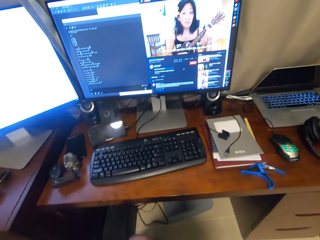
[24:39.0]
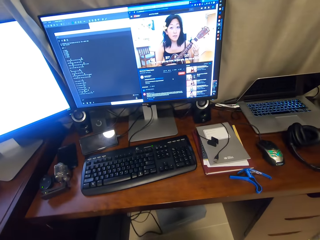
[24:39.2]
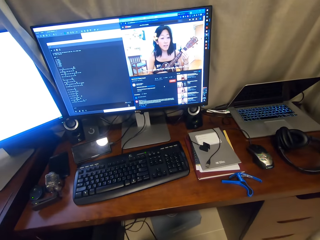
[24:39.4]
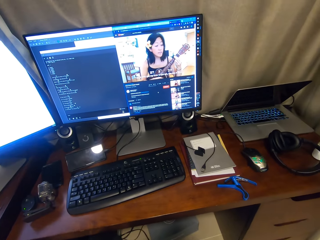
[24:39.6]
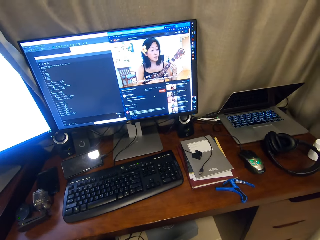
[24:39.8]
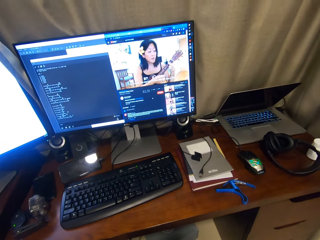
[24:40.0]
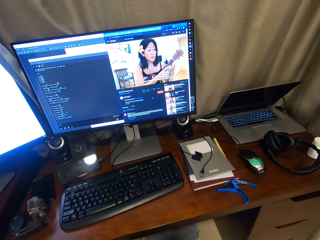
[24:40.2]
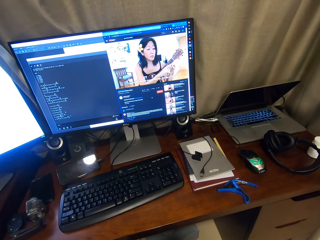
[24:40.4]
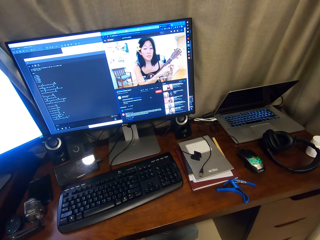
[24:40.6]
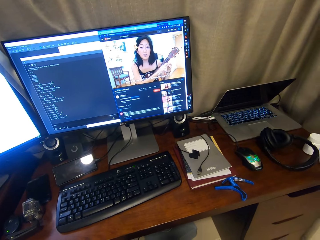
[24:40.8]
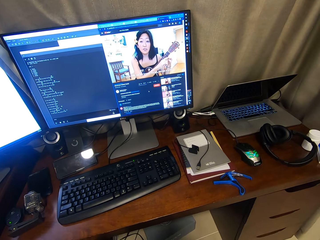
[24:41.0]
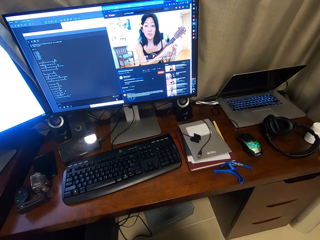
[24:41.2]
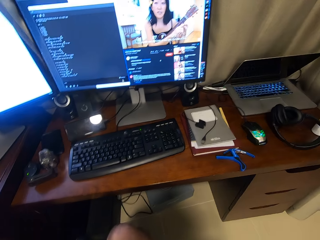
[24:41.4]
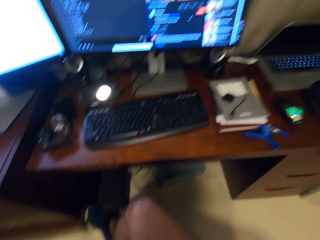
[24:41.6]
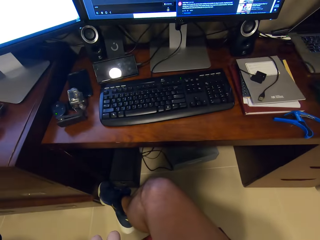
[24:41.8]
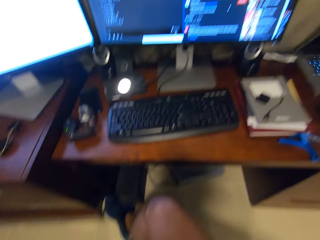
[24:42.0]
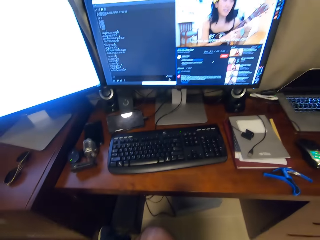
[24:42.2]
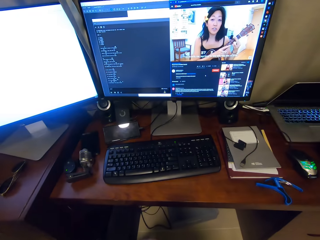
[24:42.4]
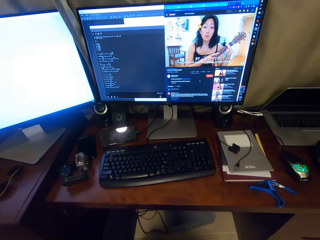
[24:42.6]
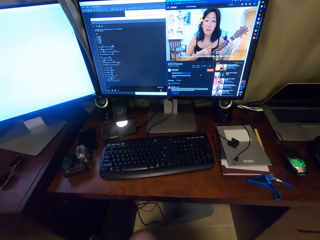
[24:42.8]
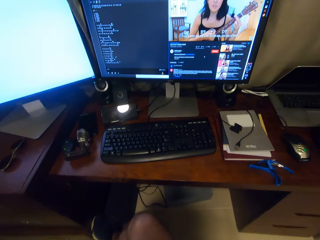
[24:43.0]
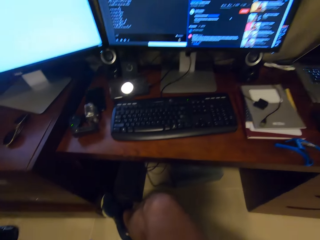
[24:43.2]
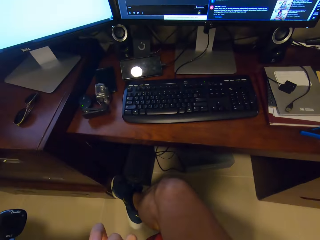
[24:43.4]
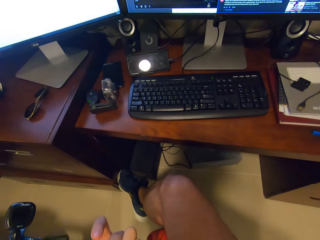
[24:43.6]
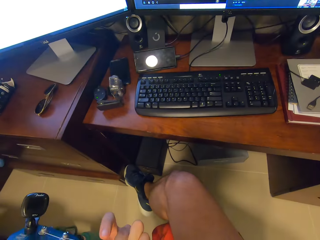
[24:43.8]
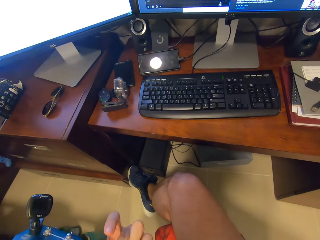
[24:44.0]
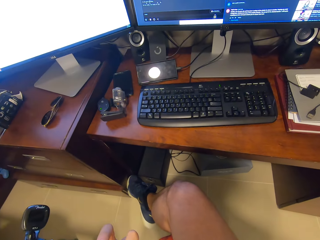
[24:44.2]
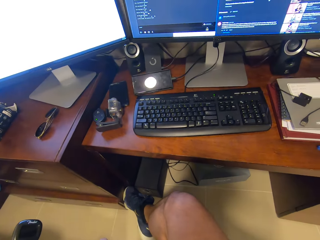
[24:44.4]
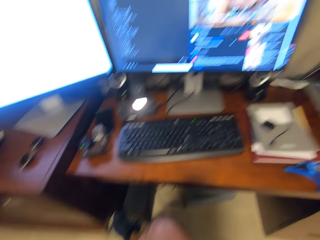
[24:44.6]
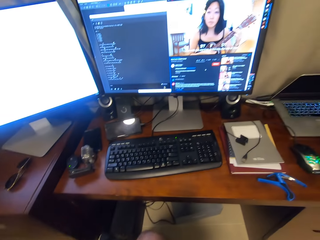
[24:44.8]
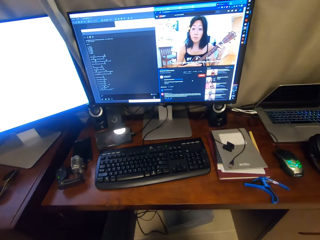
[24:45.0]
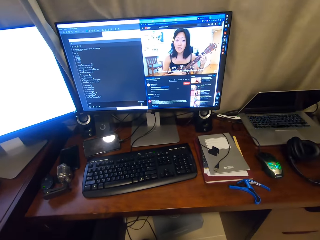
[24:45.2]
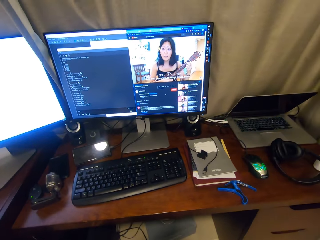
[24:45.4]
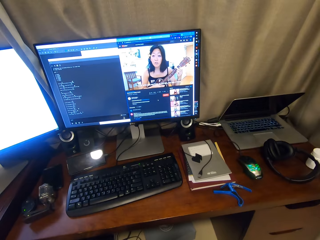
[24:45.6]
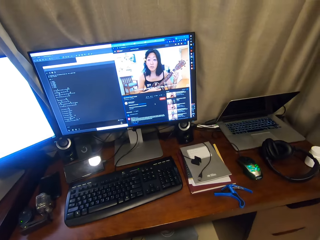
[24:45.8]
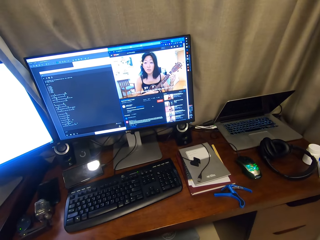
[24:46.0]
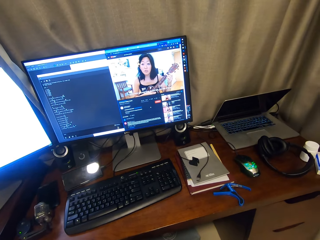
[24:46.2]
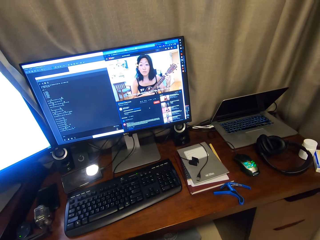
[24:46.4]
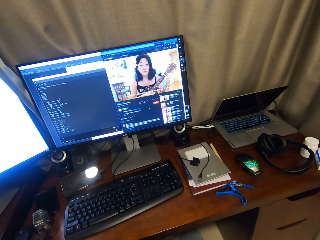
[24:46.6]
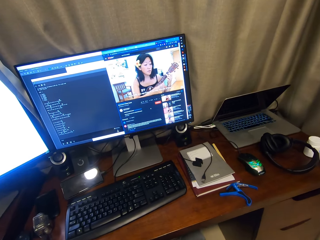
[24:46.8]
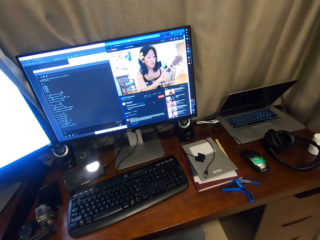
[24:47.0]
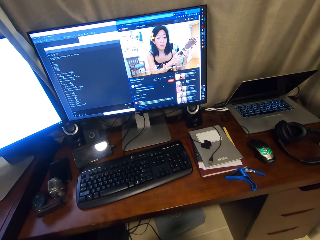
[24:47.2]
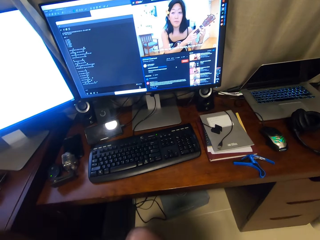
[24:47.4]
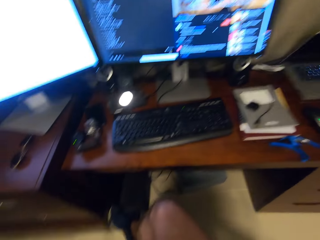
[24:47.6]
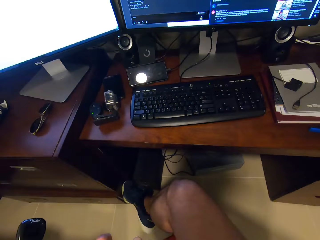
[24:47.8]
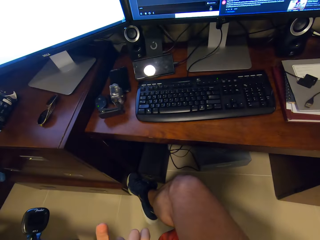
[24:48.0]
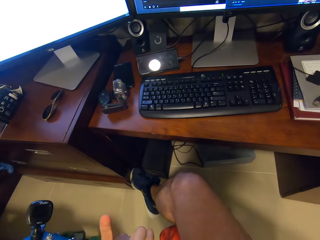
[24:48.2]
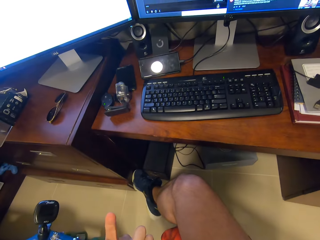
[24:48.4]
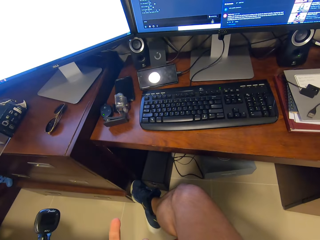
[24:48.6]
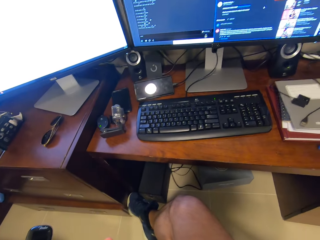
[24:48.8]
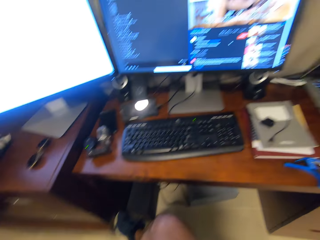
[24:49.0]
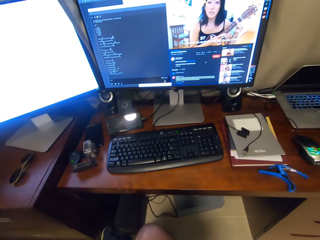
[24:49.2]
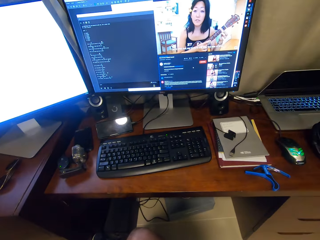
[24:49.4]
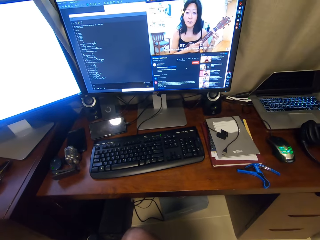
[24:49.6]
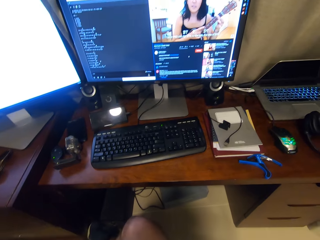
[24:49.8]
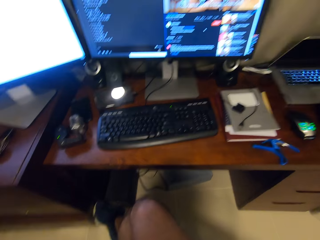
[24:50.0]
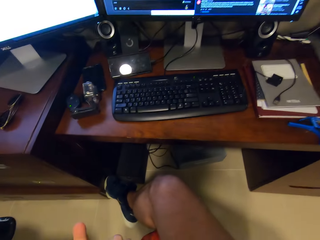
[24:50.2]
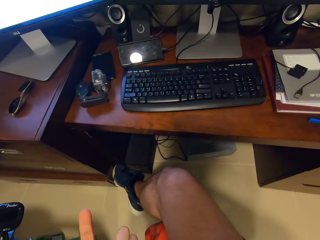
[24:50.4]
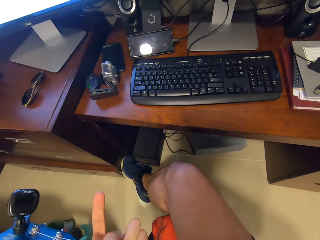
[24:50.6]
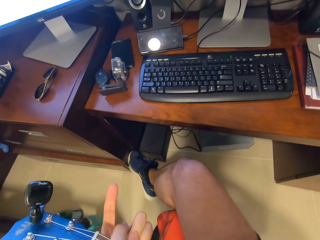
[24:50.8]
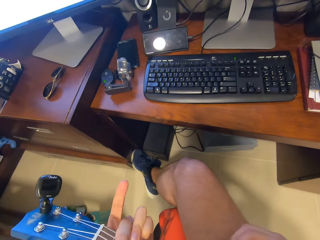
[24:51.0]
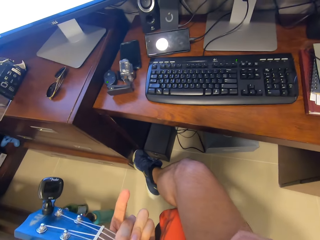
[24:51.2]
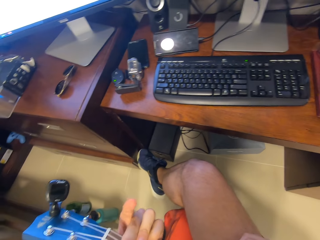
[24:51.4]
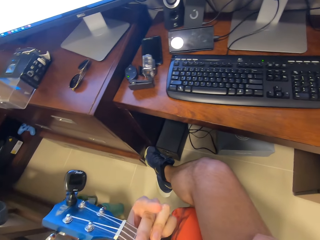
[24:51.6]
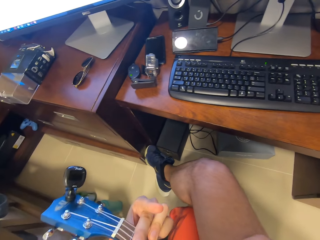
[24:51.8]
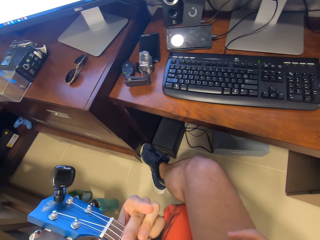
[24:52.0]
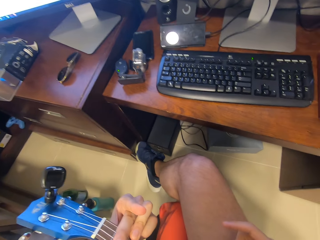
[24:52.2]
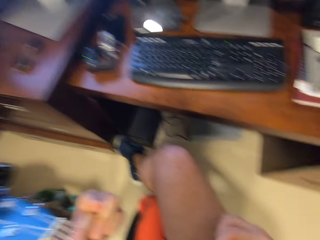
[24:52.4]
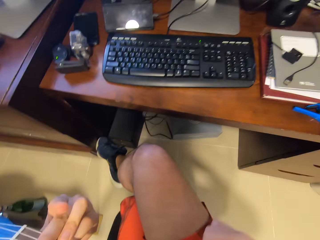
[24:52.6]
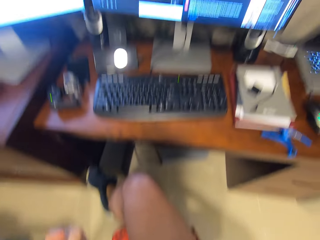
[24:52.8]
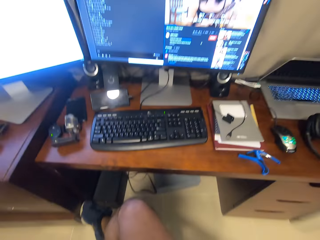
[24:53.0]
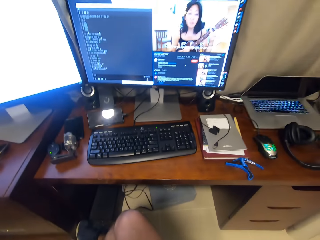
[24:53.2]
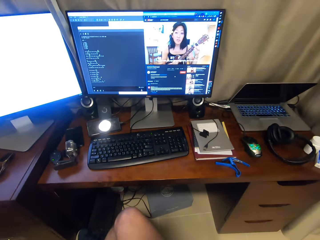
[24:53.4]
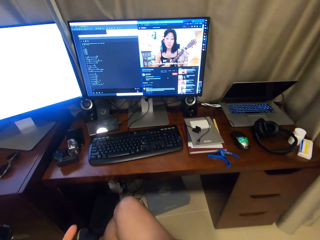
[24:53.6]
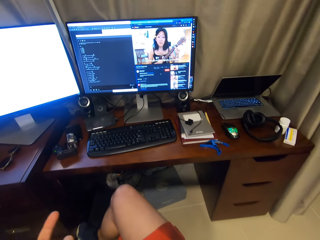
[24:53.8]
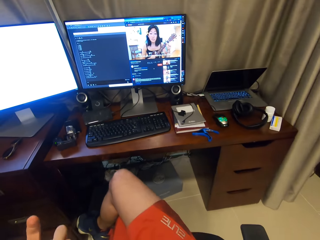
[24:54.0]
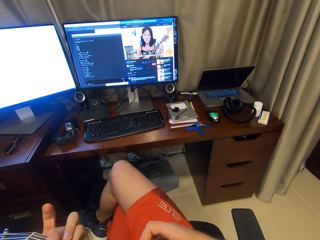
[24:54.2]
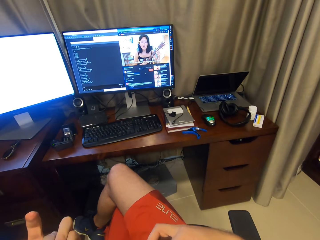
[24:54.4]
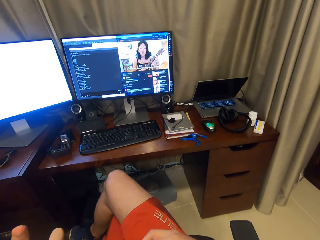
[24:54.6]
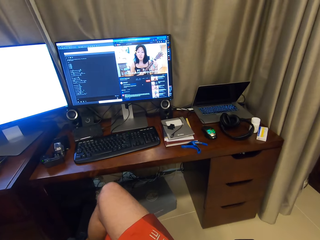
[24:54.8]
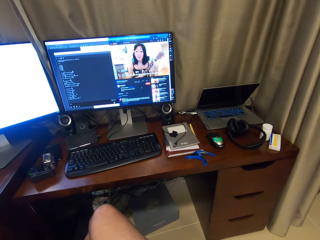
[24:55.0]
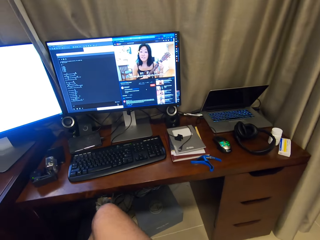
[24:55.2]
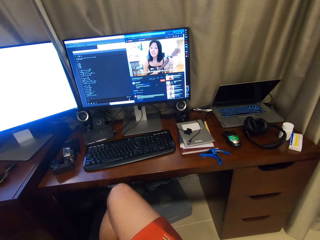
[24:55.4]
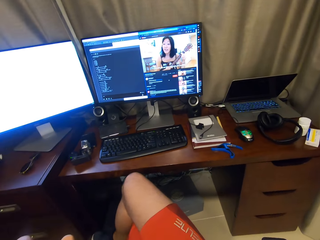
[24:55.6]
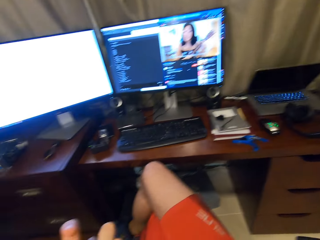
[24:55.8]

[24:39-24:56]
The camera wearer plays a guitar. They look around. They play the guitar.

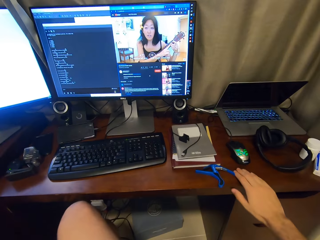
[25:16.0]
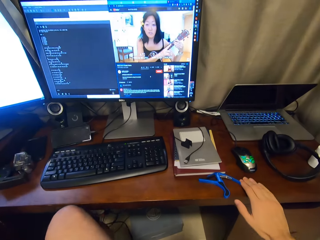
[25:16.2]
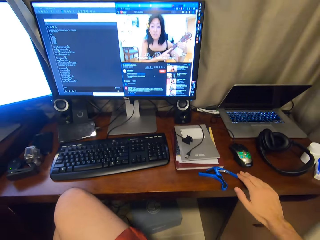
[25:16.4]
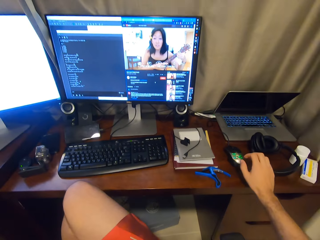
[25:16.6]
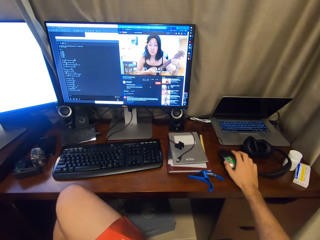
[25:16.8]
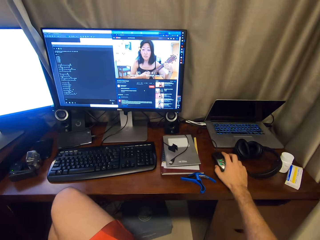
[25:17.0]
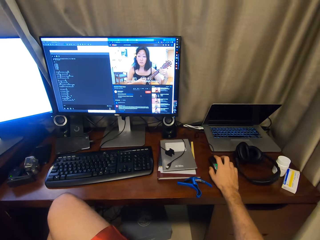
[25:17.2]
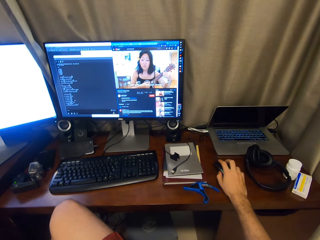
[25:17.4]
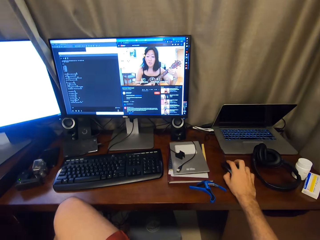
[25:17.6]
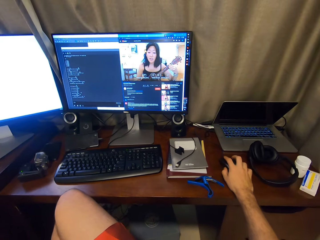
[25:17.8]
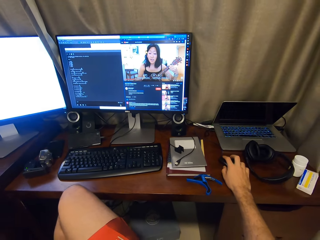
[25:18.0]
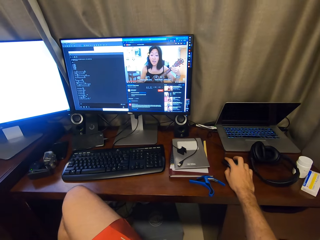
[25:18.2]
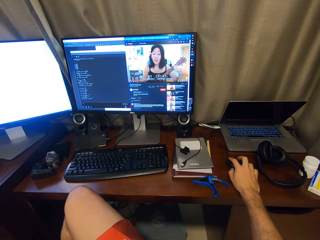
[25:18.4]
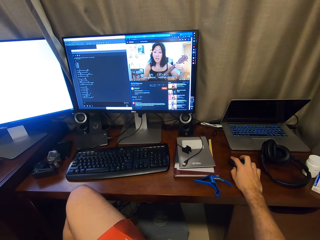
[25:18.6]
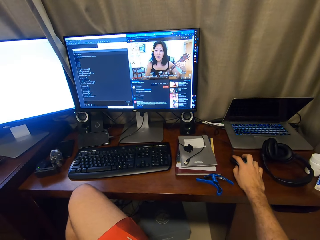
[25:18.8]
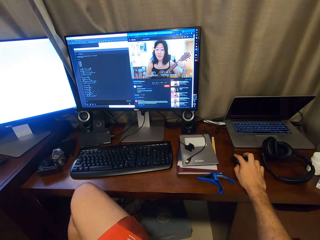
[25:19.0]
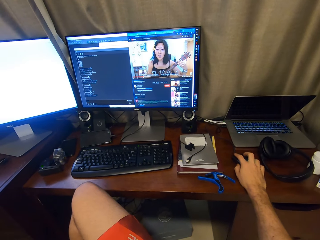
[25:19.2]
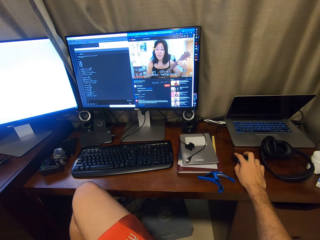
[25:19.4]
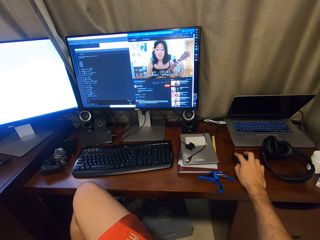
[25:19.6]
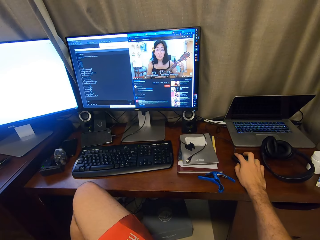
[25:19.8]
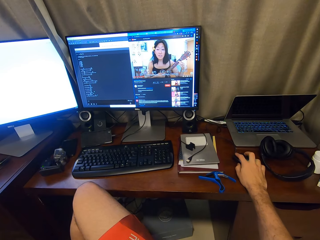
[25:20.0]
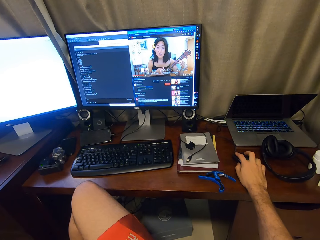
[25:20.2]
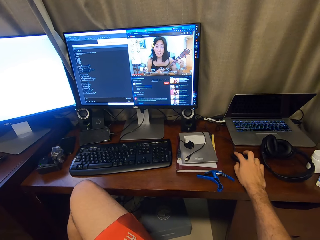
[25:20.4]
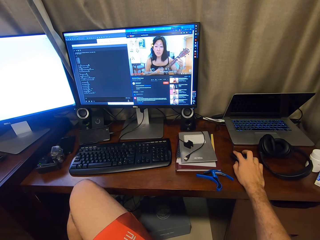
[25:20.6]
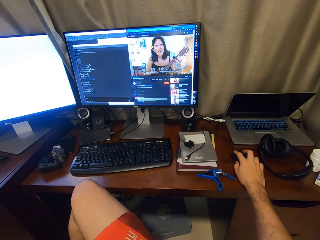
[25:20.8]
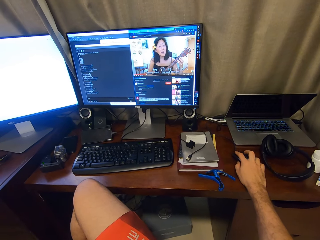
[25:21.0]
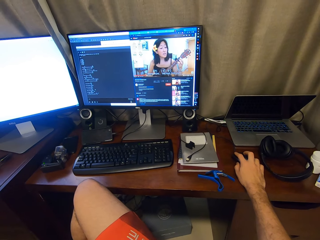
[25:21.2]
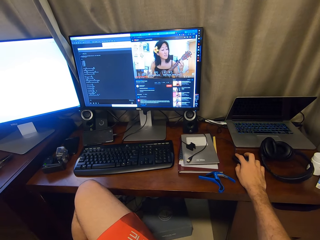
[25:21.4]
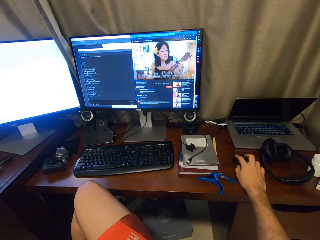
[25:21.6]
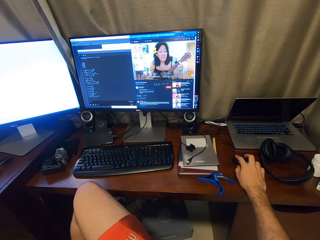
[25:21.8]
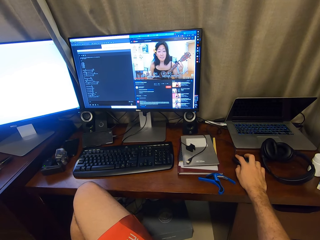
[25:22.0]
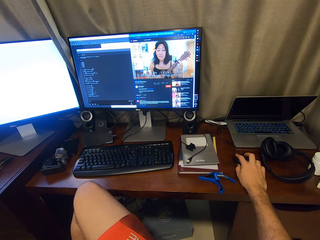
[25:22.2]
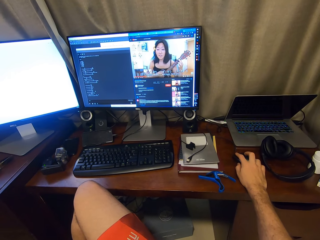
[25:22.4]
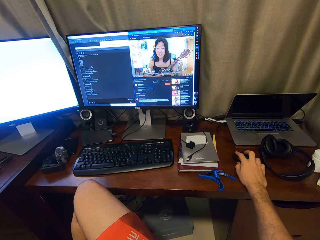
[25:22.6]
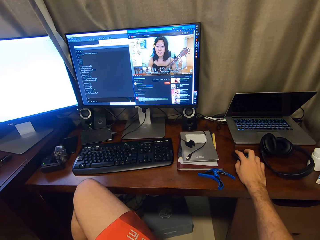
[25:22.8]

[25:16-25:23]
The camera wearer scrolls with the mouse. They control a remote.
